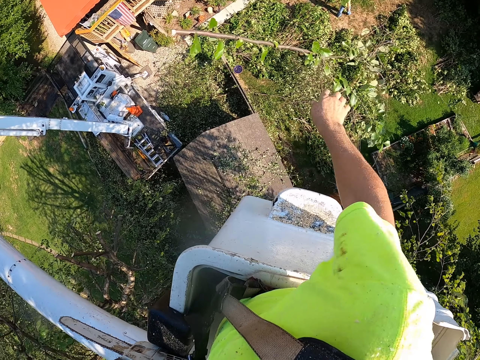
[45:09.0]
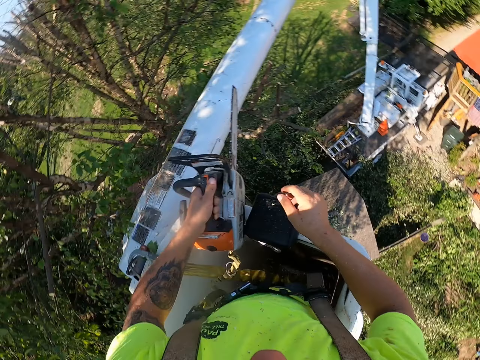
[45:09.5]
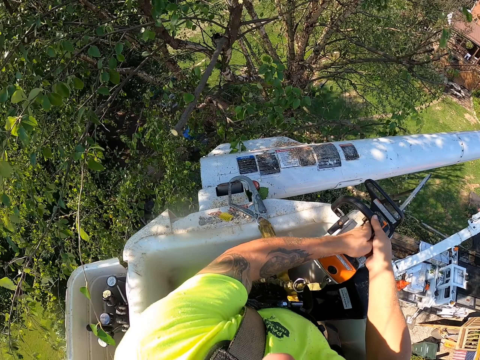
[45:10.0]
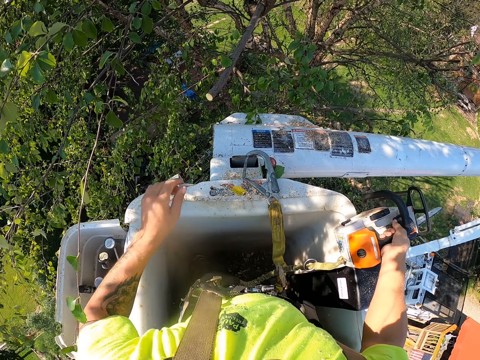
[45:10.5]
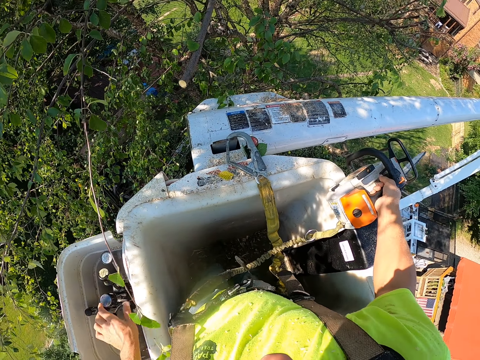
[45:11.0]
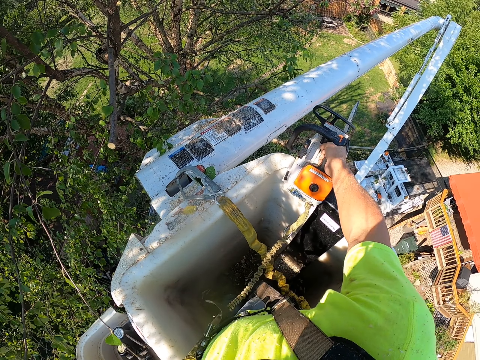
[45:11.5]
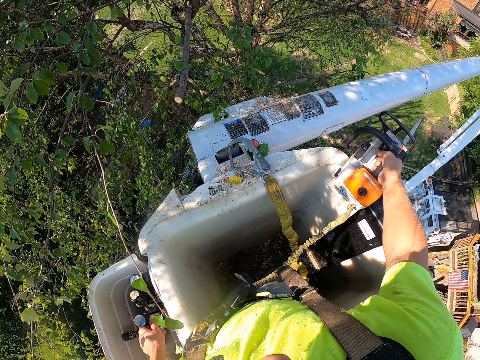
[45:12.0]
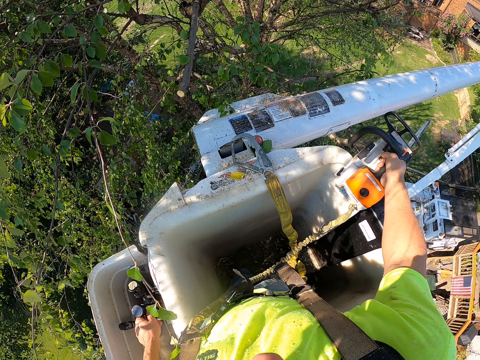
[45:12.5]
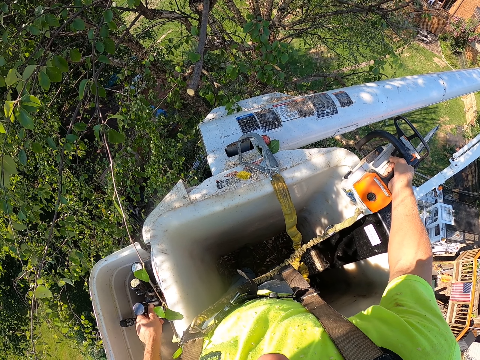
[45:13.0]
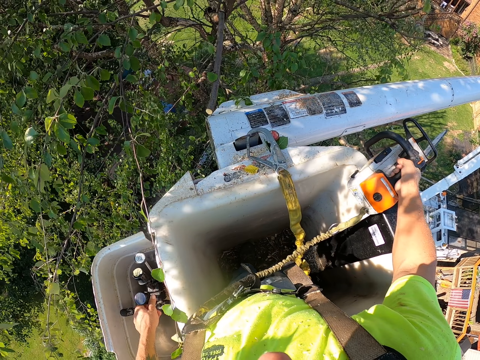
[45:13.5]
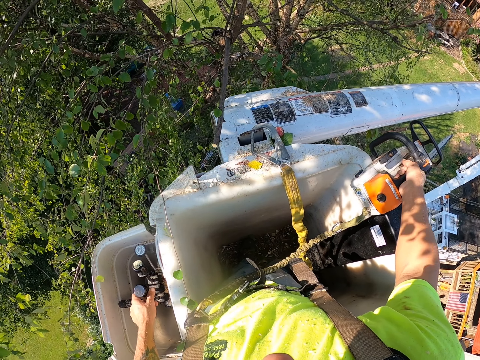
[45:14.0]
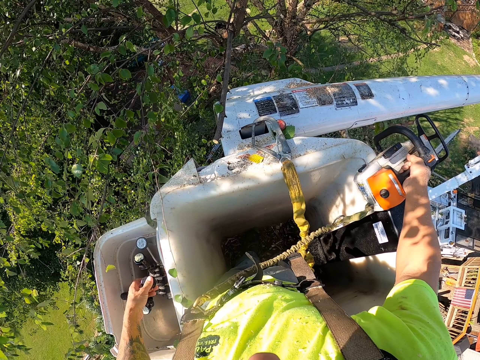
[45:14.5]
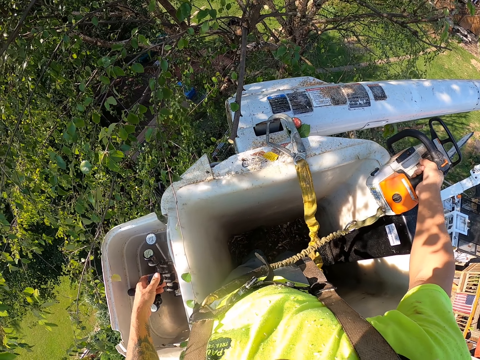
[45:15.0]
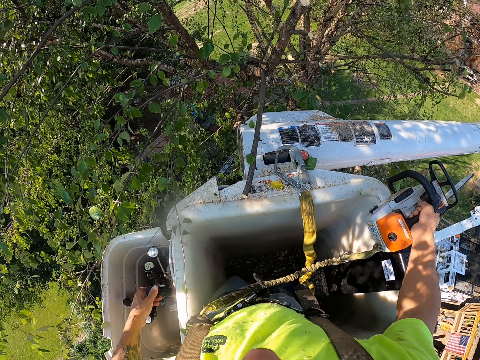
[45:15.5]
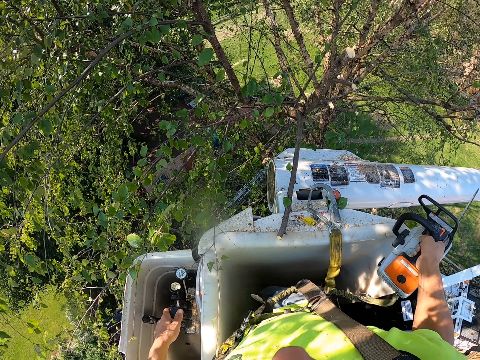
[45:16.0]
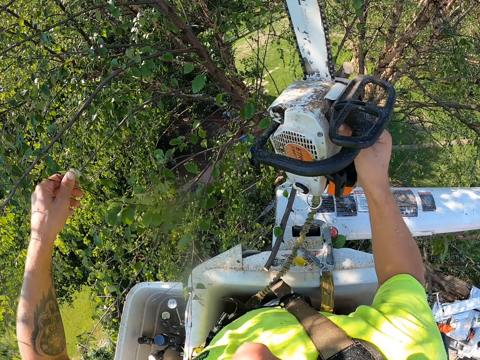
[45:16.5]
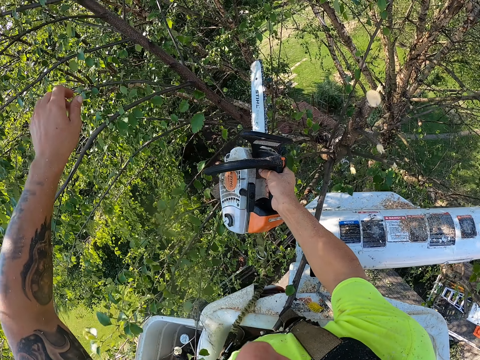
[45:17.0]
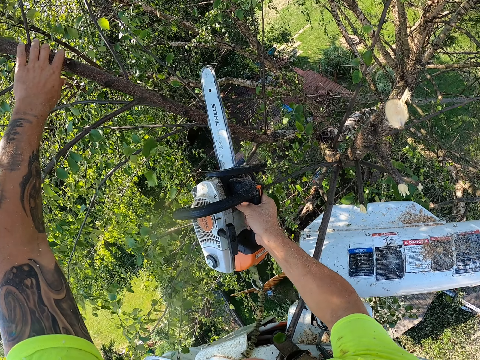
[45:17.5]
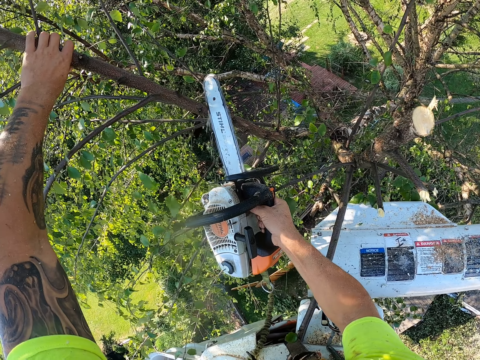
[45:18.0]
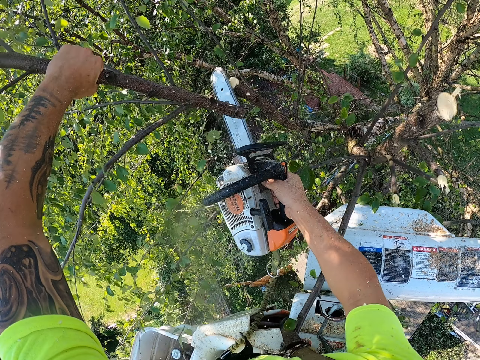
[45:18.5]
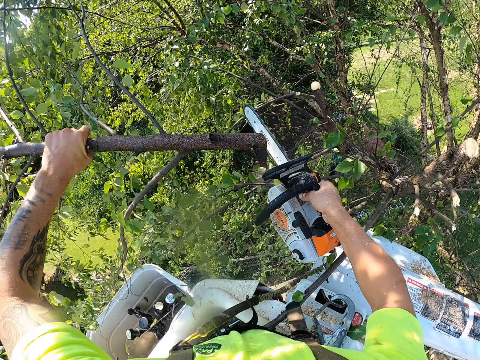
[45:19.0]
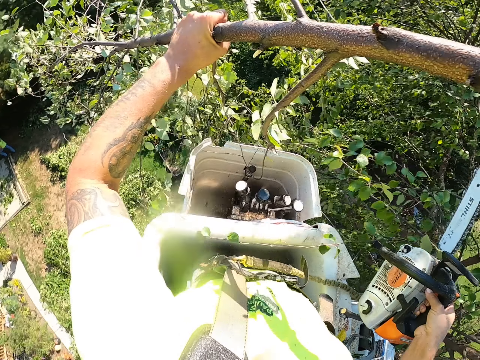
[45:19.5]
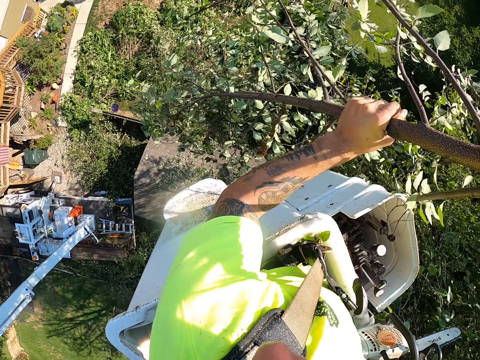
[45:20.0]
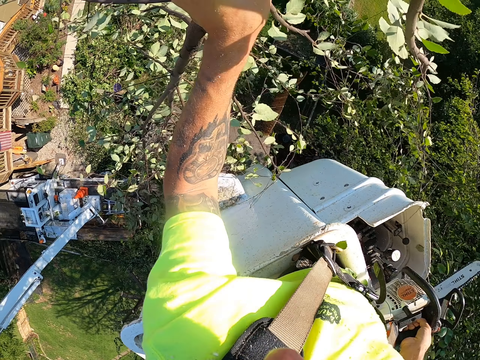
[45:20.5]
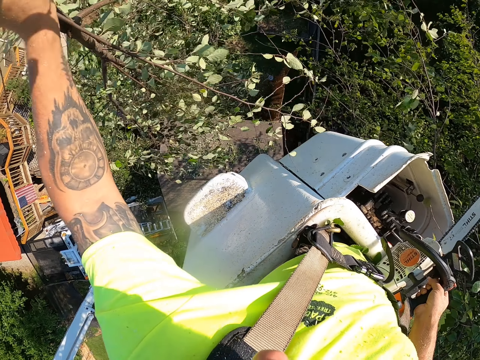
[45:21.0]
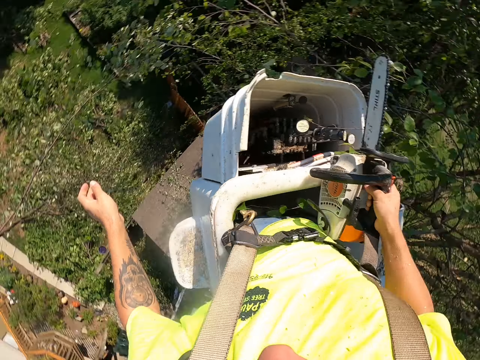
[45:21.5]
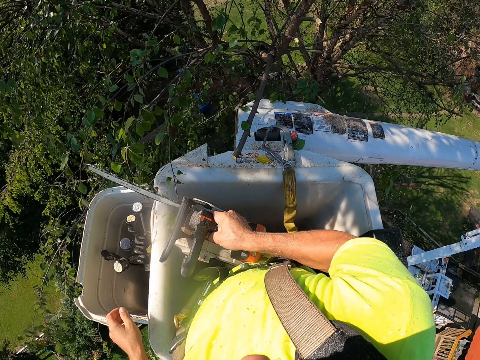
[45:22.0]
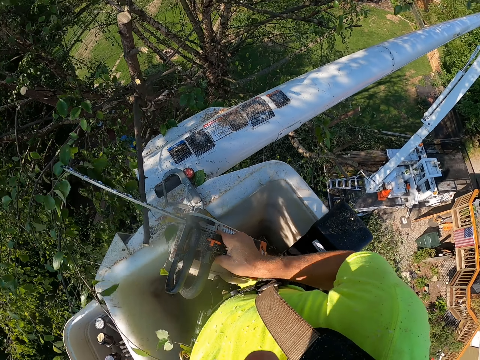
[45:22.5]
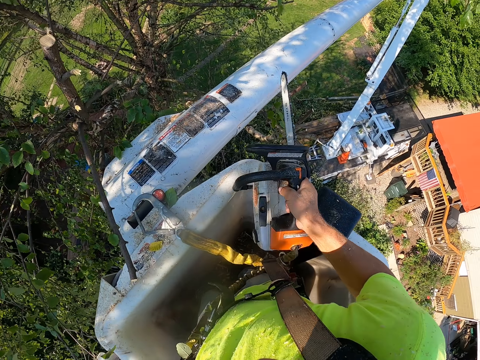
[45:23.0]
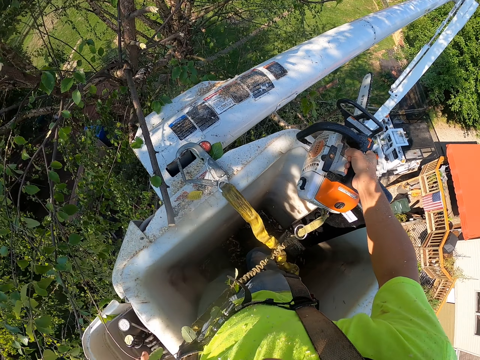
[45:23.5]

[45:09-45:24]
The camera wearer throws the tree branch in his right hand to the ground. He transfers the chainsaw from his left hand to his right hand. He looks around the garden. He operates the tree bucket truck with his left hand. He adjusts the crane. He holds a tree branch with his left hand. He cuts the tree branch with the electric chain saw in his right hand. He throws the cut tree branch to the ground with his left hand.

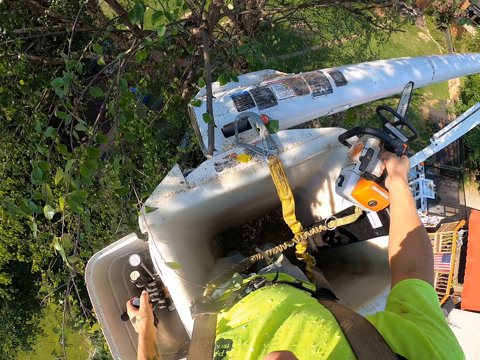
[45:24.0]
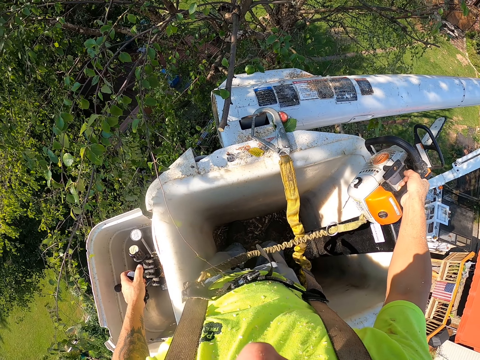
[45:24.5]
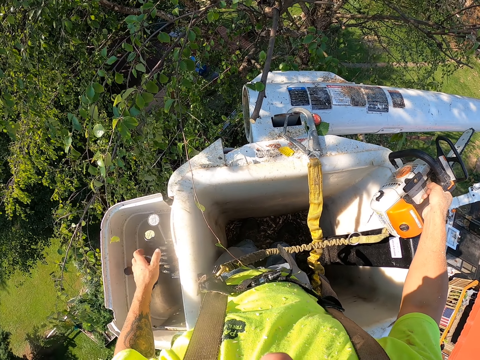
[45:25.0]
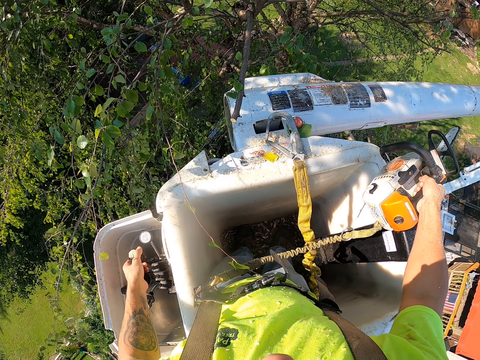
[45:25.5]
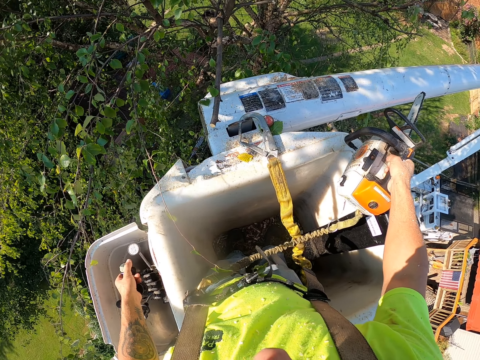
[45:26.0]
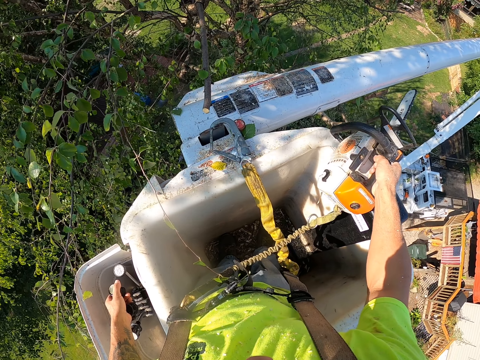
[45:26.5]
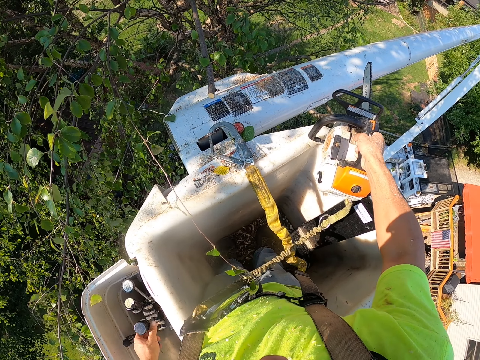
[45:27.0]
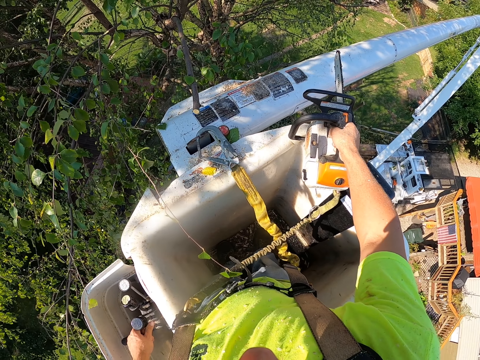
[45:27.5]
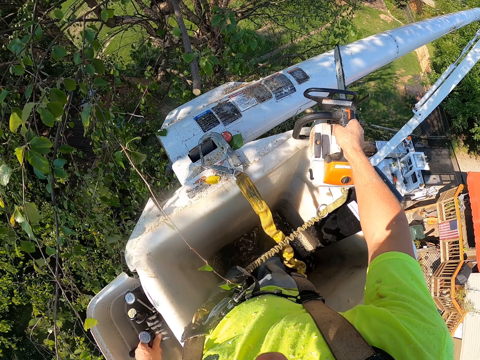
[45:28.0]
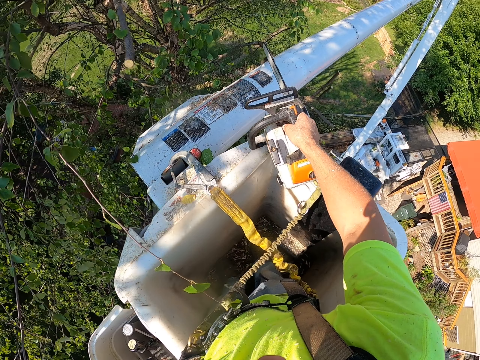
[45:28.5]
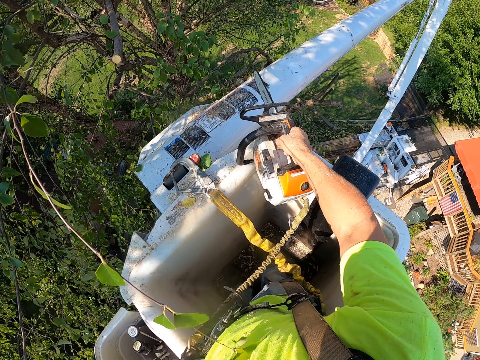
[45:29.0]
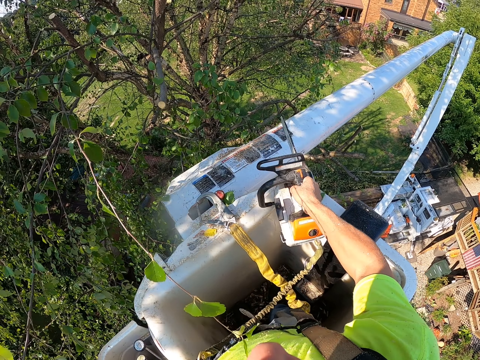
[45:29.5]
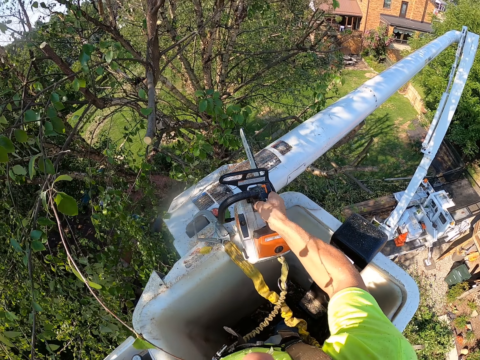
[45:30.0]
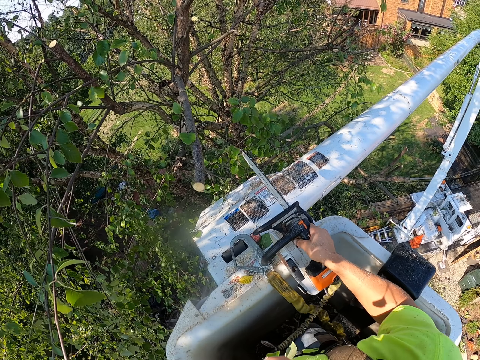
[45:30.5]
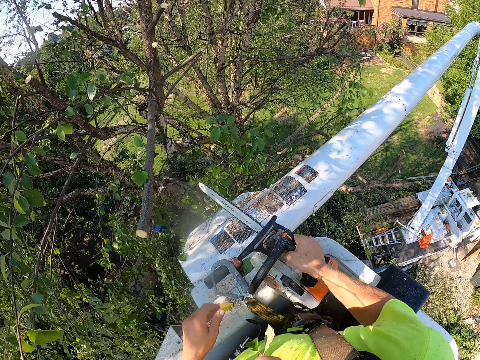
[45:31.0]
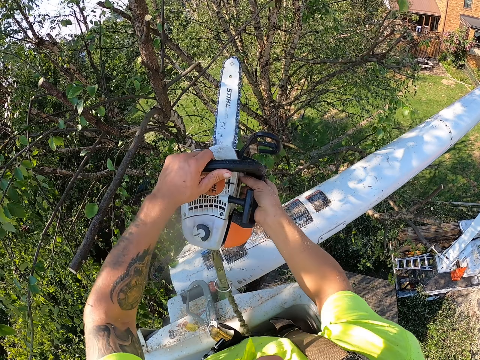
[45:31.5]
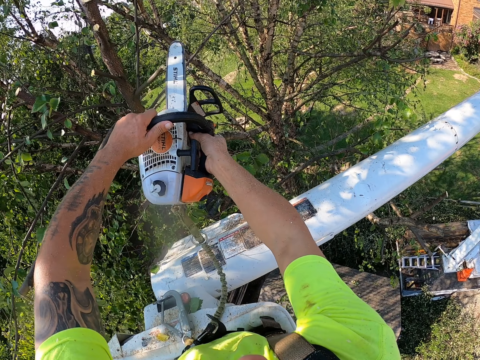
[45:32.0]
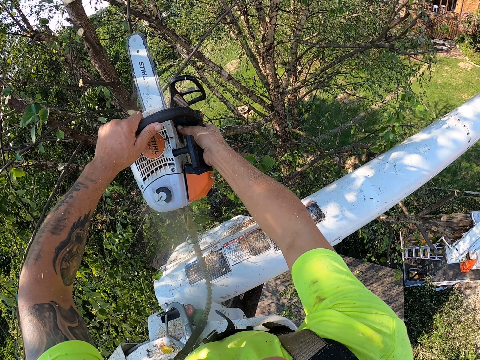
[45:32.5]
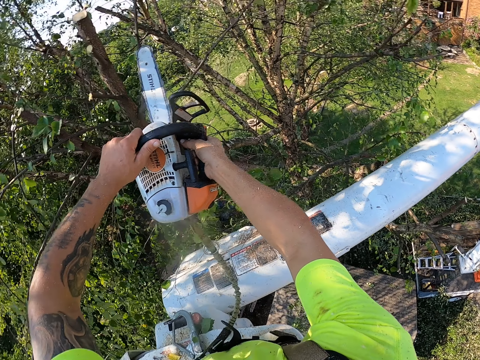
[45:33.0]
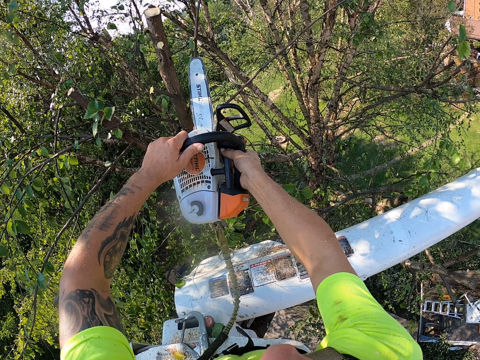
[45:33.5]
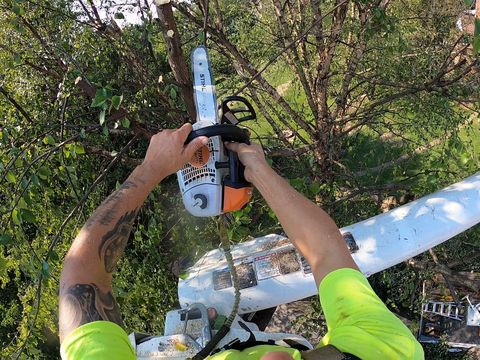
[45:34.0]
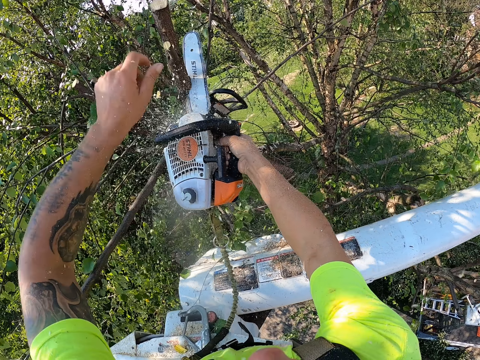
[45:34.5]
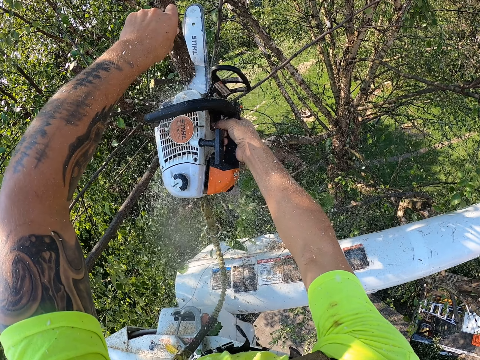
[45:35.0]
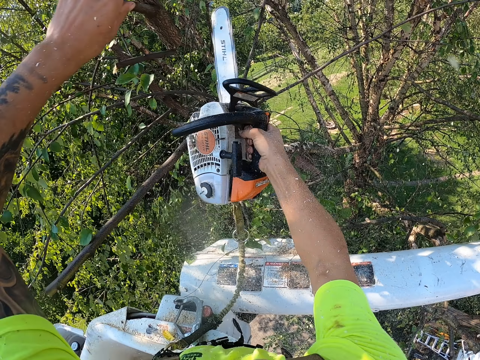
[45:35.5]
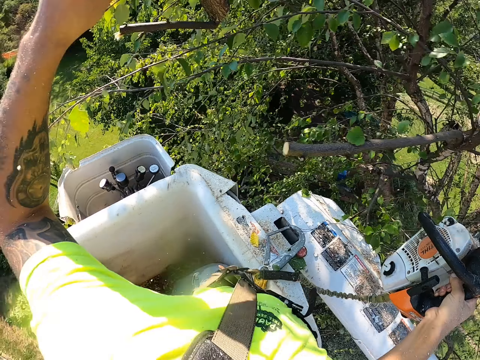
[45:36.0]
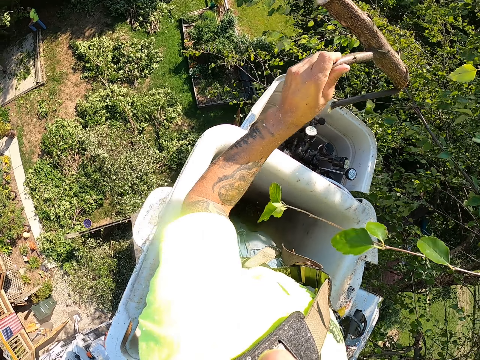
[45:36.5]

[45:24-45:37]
The camera wearer operates the boom lift with his left hand. He pauses. He adjusts the lift. He holds the electric saw machine with both hands. He cuts a tree branch with the electric saw machine in both hands. He holds the tree branch with his left hand.
